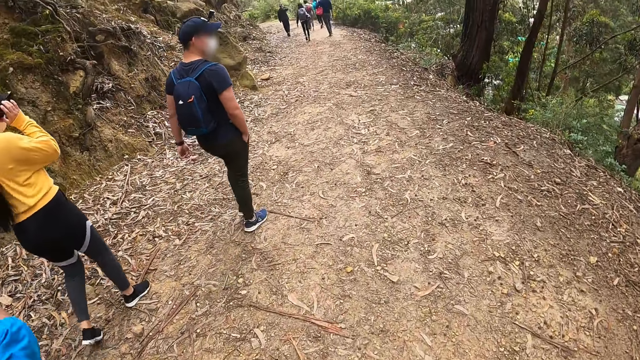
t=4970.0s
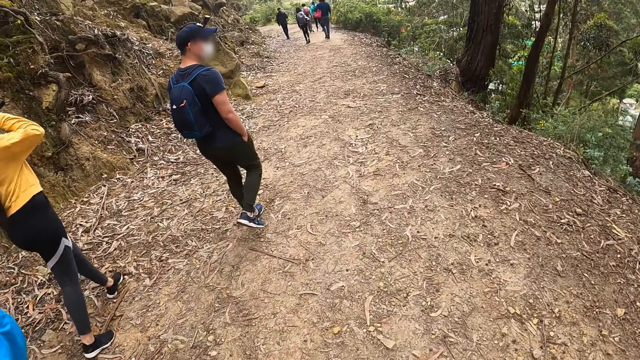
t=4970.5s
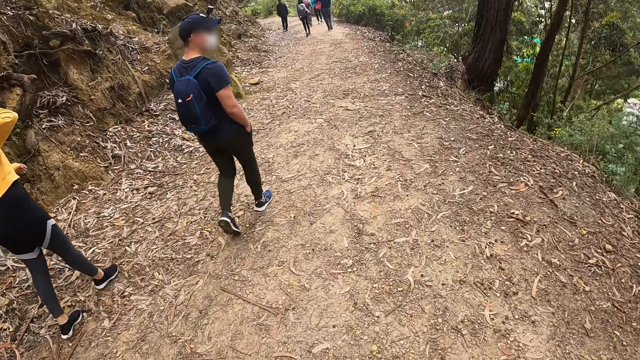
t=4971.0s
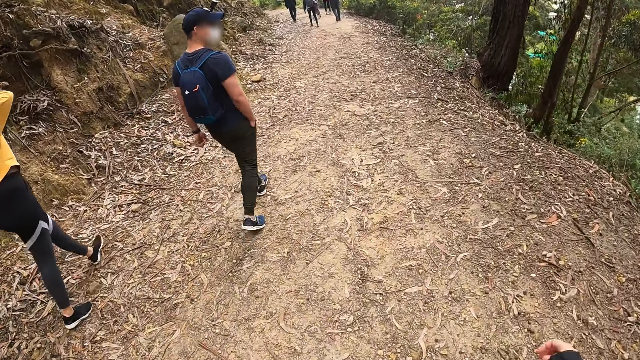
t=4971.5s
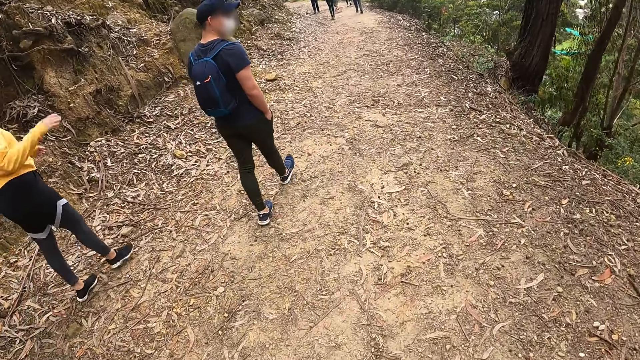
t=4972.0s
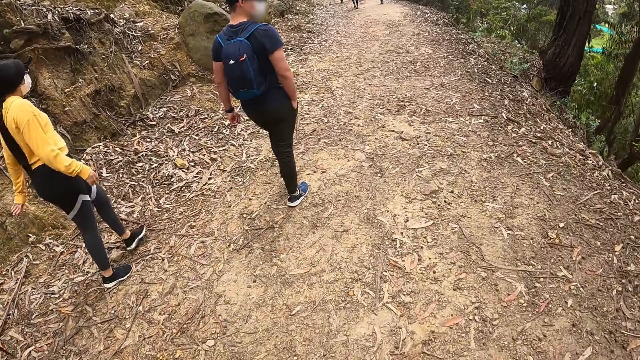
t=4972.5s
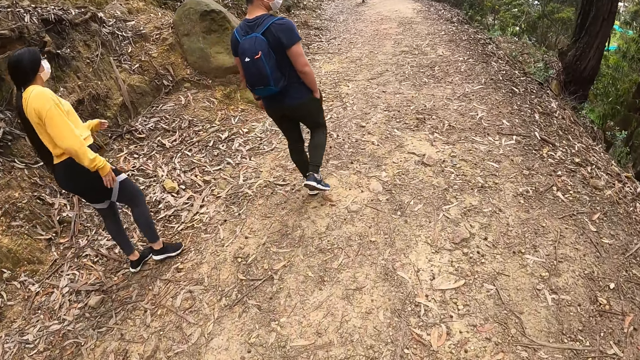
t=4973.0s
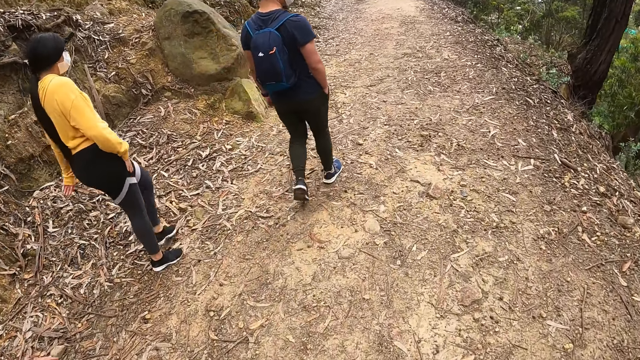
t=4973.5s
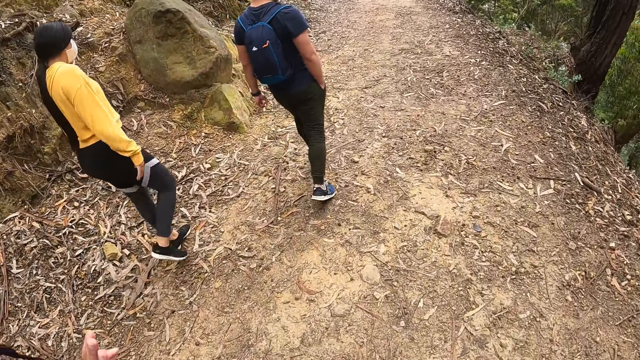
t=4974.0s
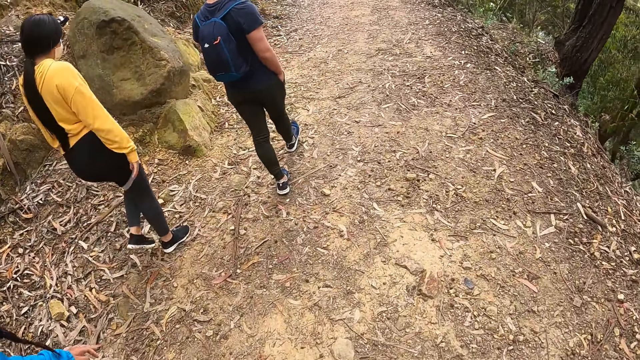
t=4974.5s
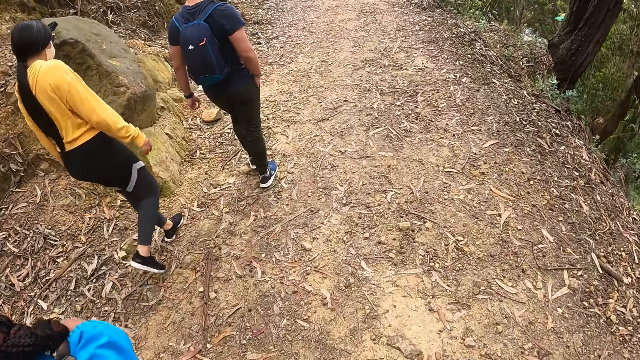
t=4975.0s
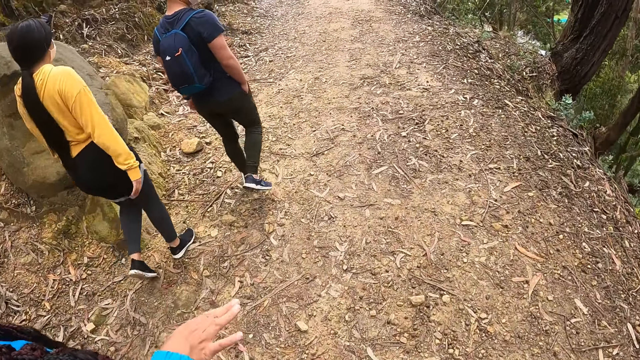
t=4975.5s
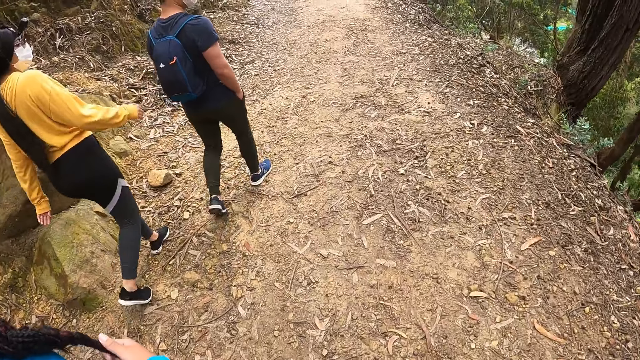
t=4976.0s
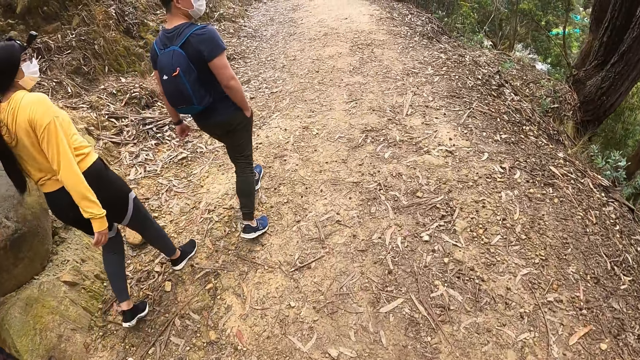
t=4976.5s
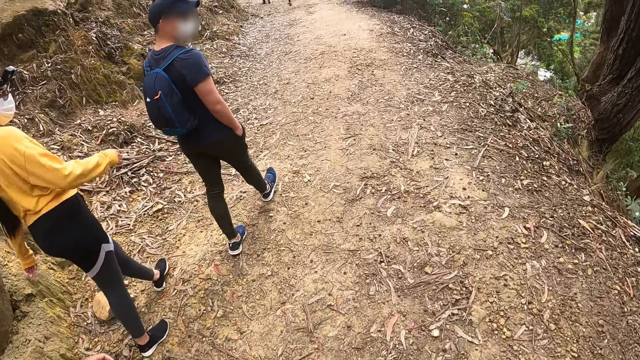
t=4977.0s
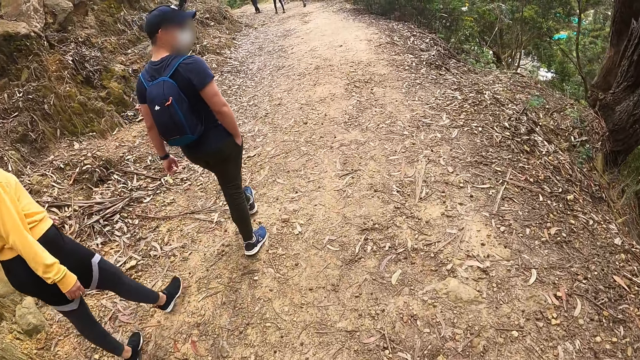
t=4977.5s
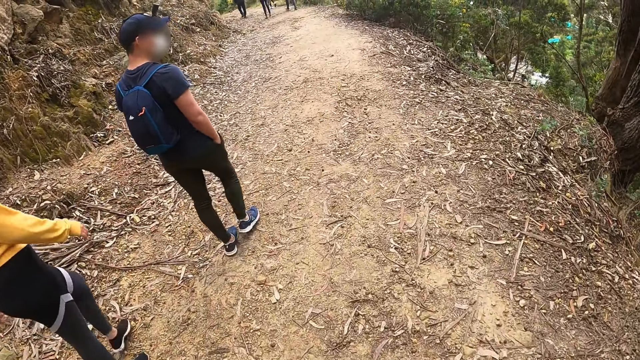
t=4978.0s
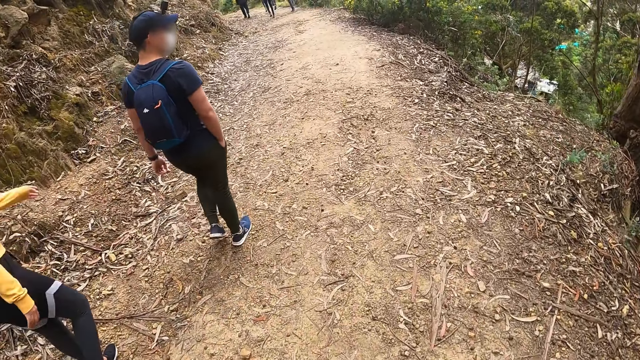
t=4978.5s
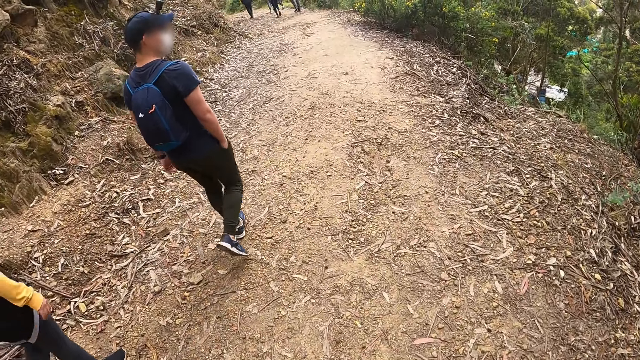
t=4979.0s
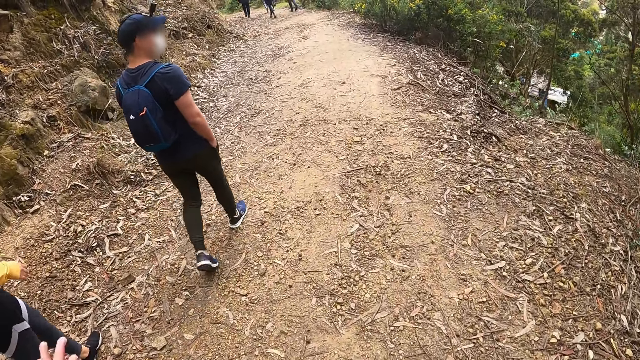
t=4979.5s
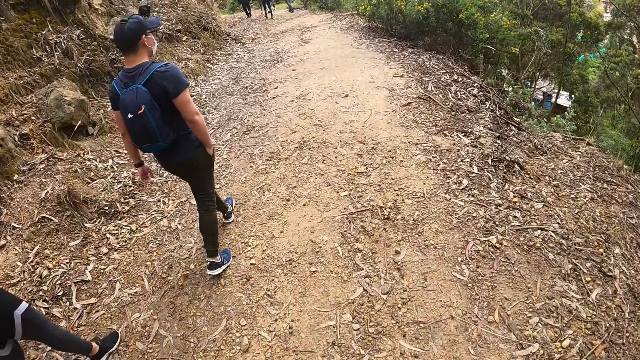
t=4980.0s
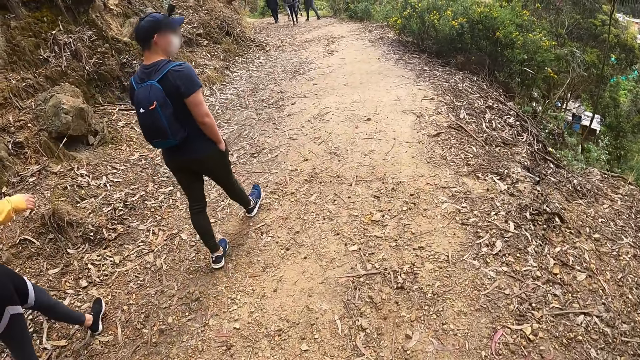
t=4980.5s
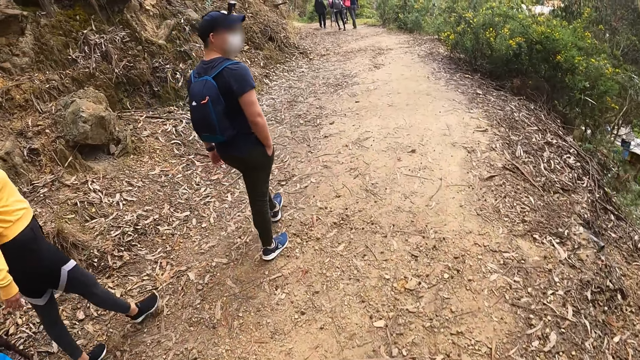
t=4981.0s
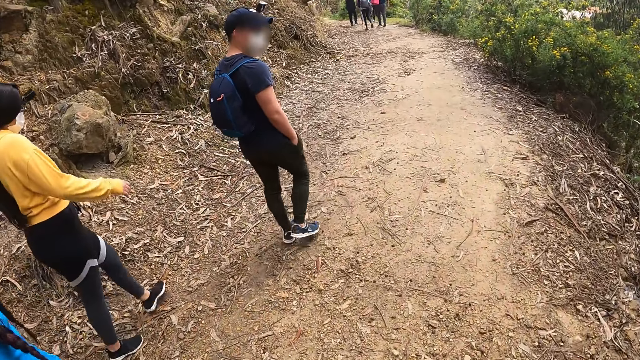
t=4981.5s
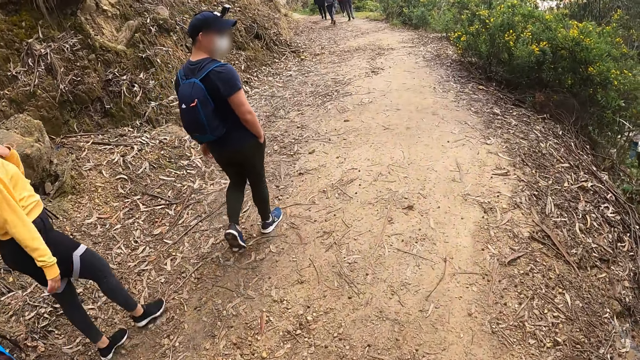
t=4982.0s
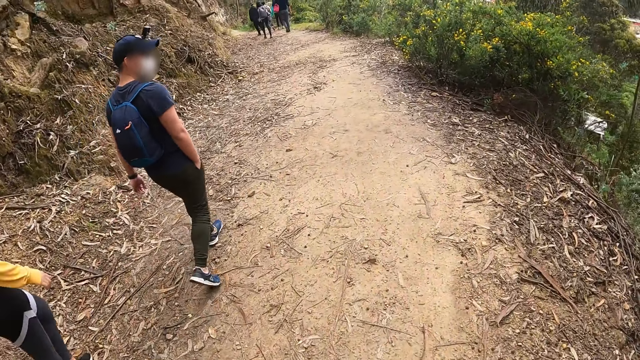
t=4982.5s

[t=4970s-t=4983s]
The camera wearer sways the right hand. A woman sways the right hand. The camera wearer walks around. They raise the left hand.

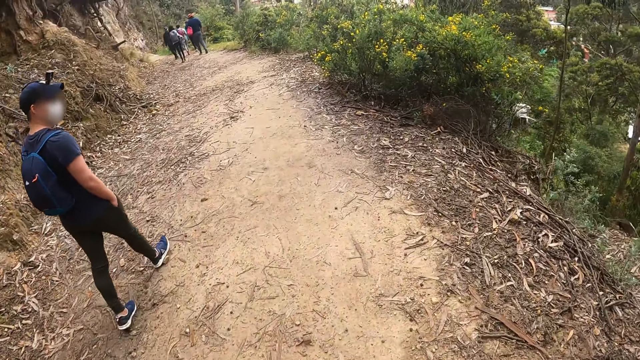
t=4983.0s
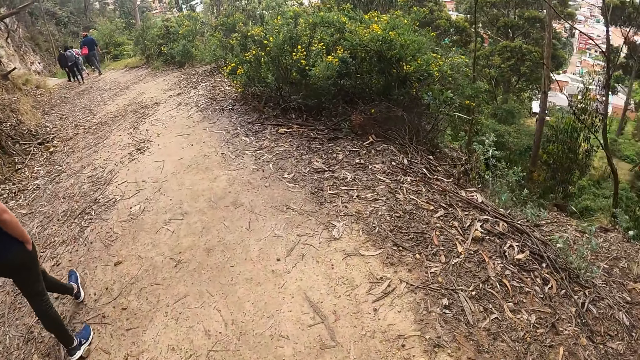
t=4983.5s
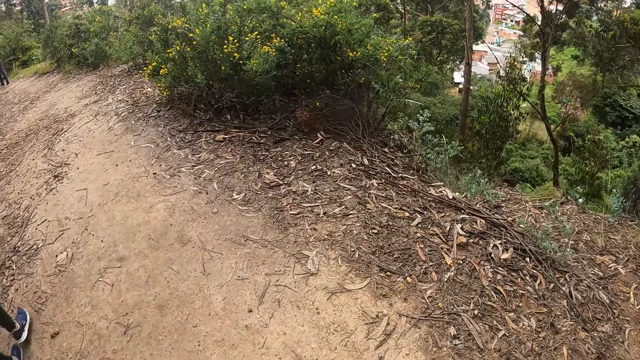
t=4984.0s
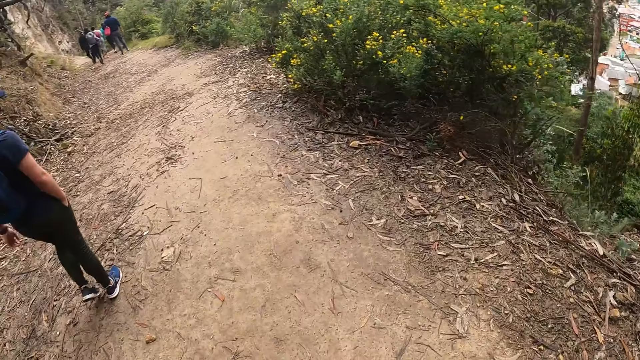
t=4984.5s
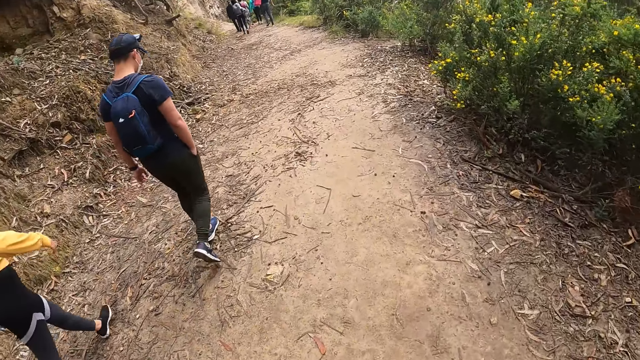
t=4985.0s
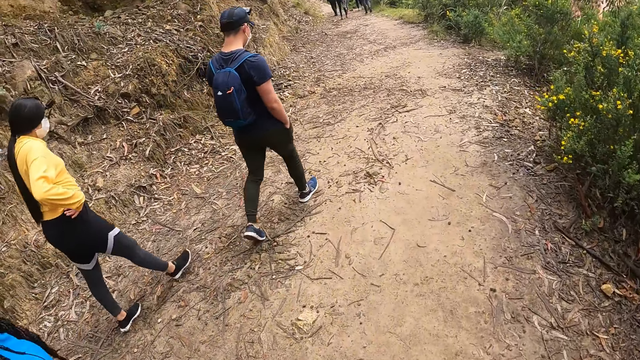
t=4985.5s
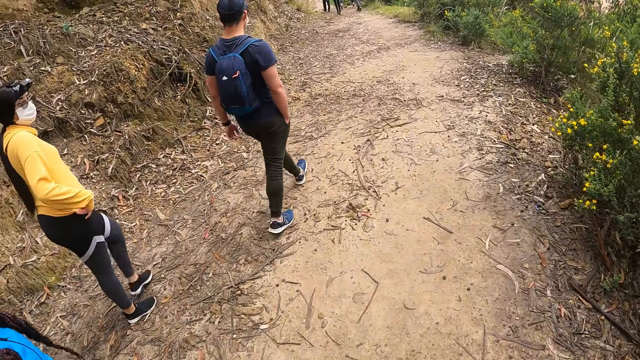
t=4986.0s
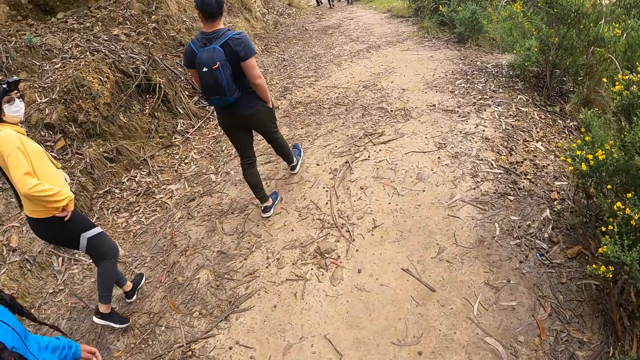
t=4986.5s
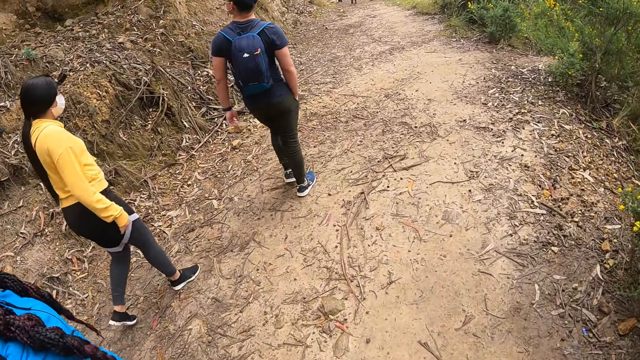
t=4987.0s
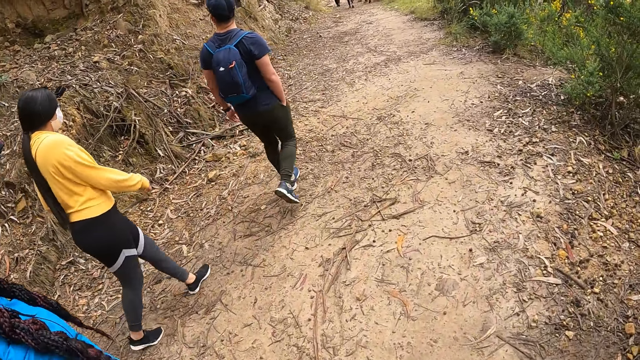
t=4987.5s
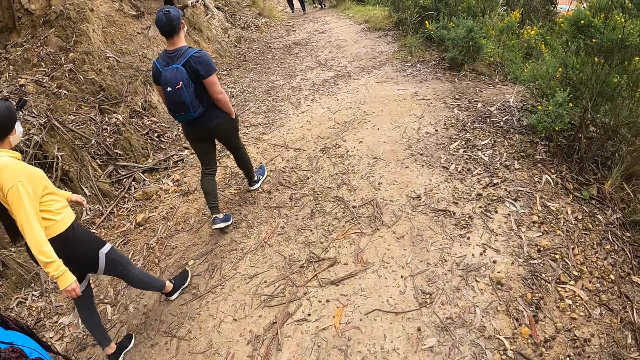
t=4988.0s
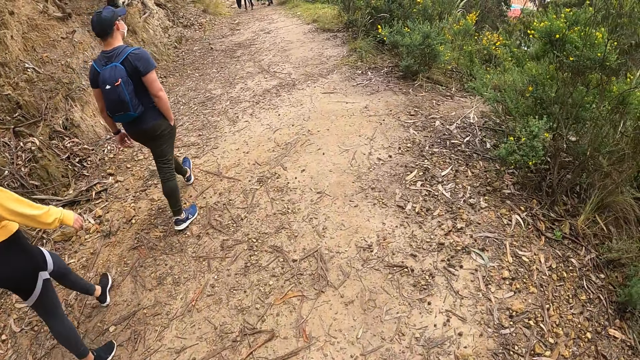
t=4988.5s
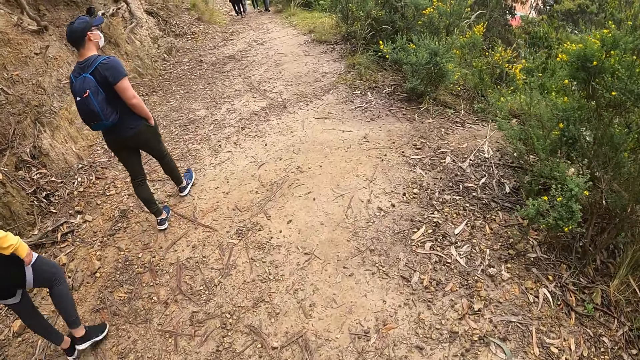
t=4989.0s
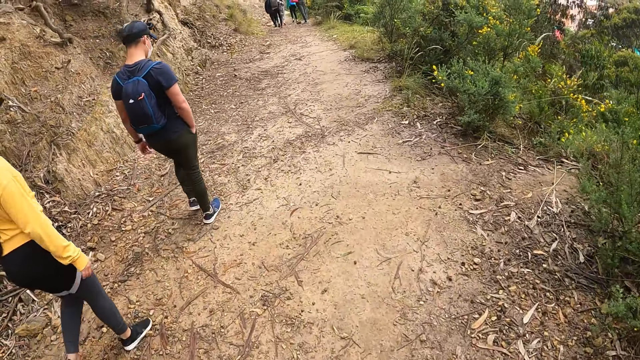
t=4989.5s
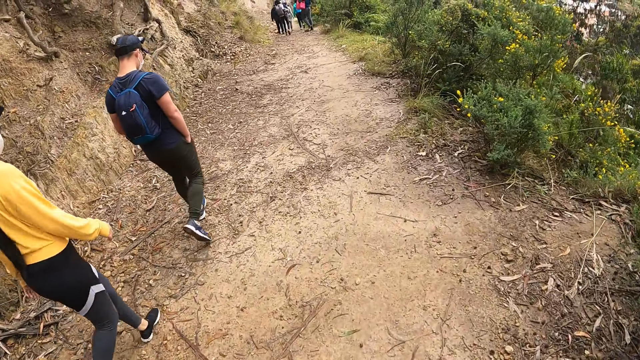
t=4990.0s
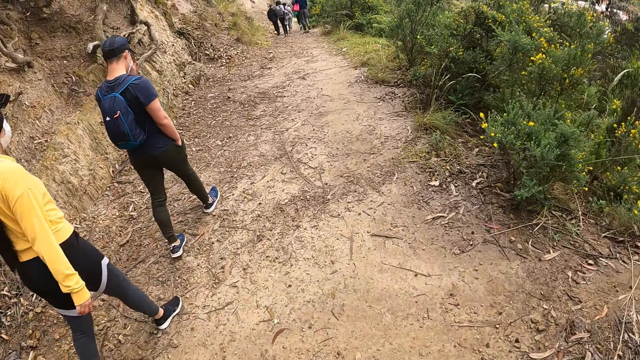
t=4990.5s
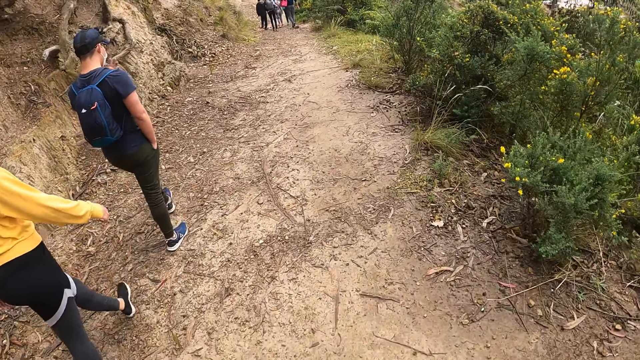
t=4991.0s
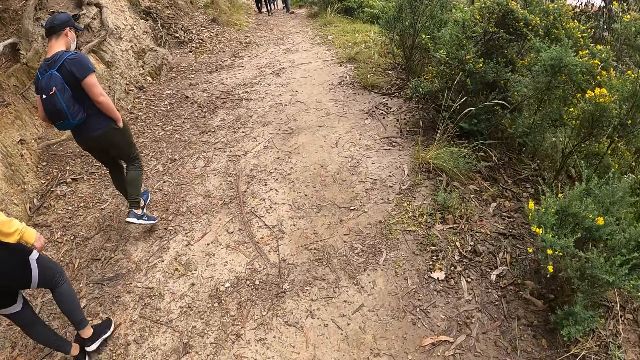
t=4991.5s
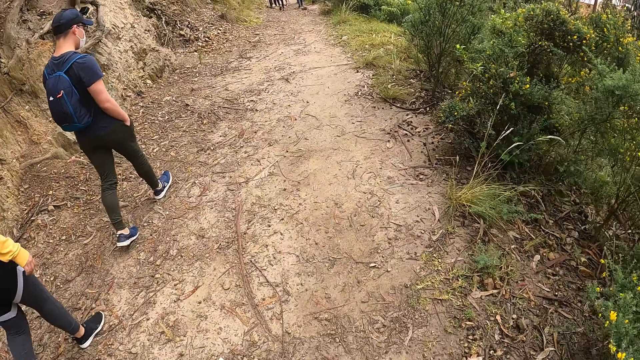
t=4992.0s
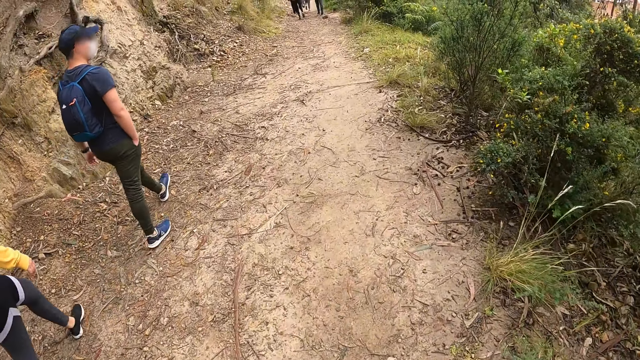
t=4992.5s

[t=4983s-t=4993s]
The camera wearer looks around. They walk around.
